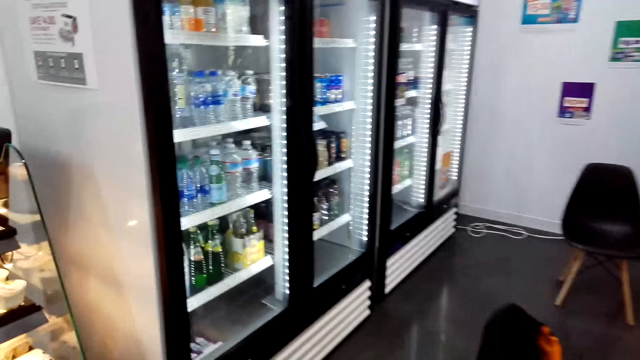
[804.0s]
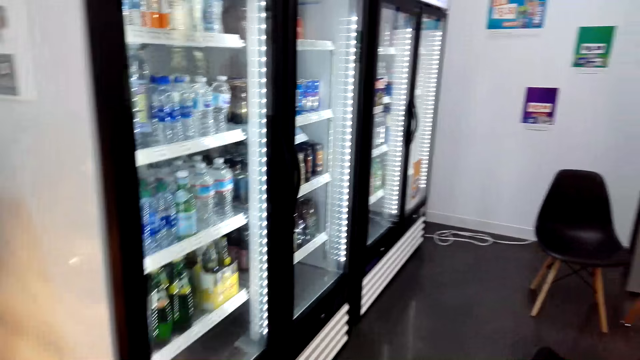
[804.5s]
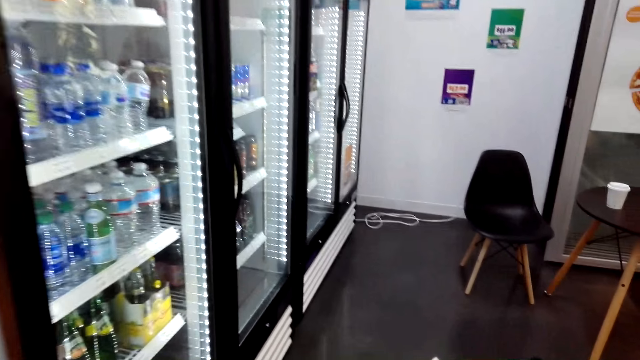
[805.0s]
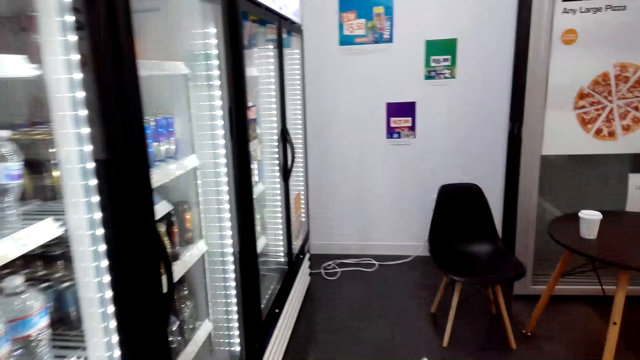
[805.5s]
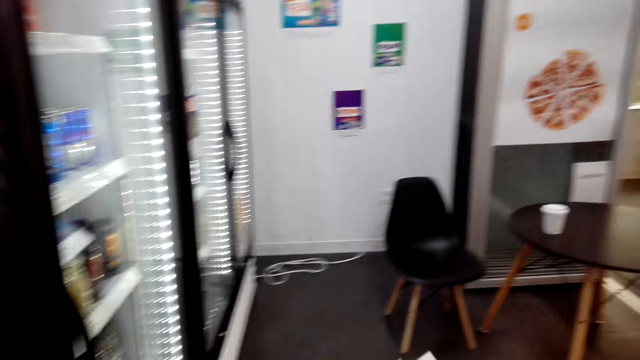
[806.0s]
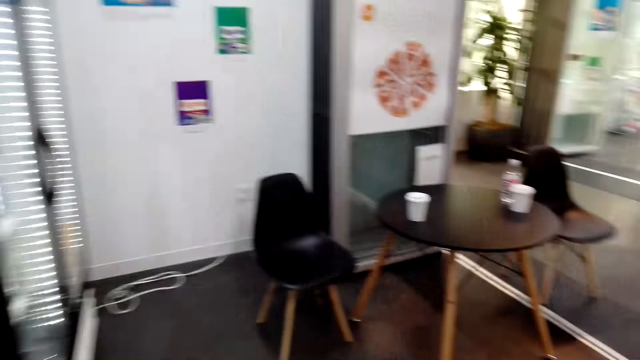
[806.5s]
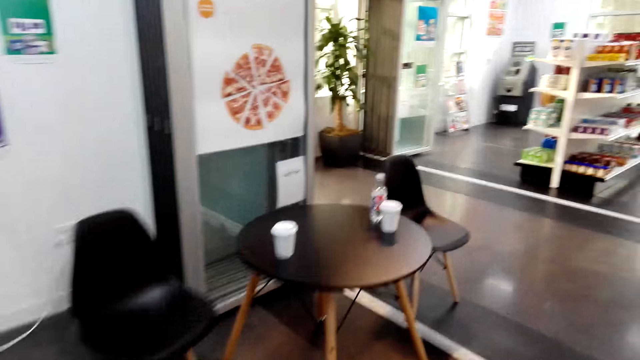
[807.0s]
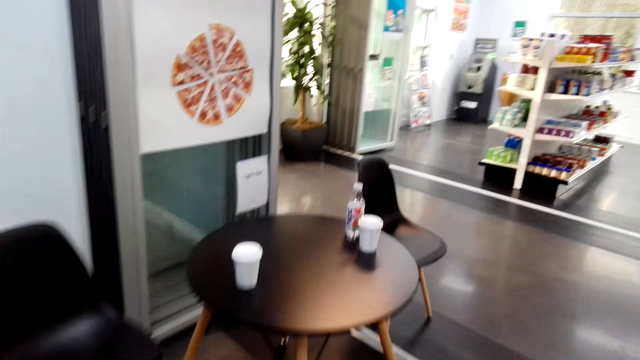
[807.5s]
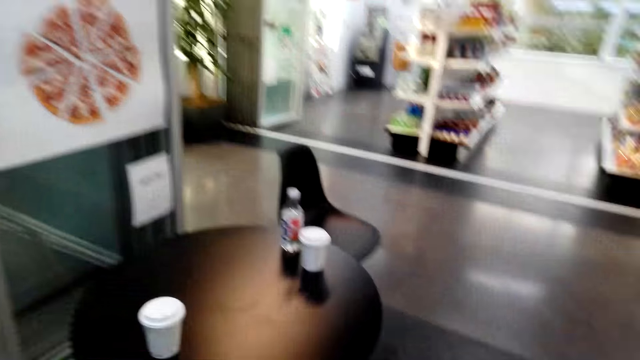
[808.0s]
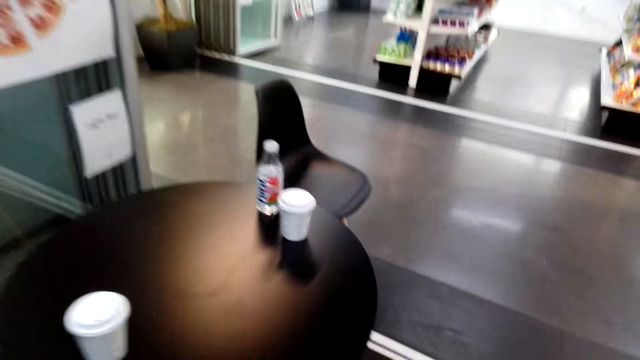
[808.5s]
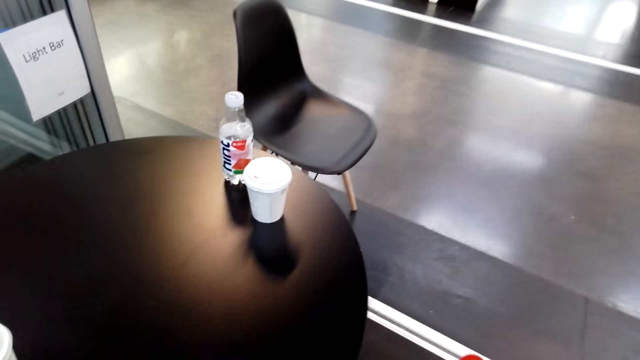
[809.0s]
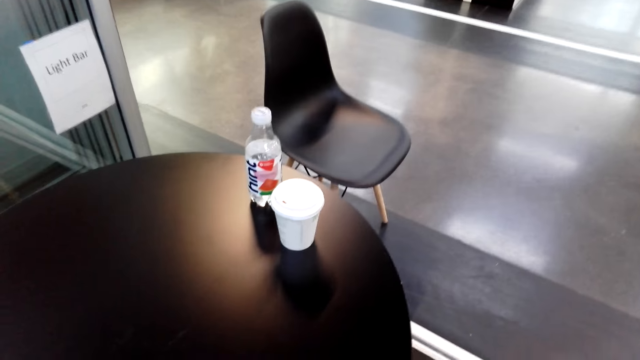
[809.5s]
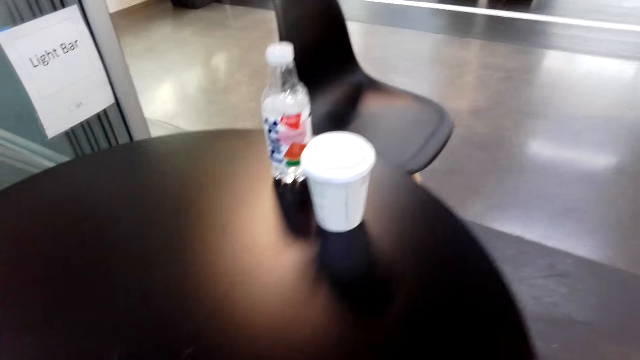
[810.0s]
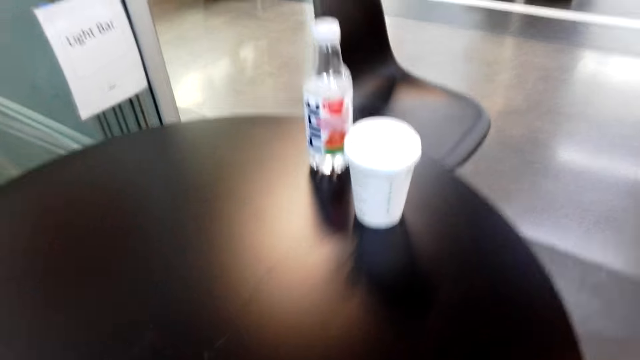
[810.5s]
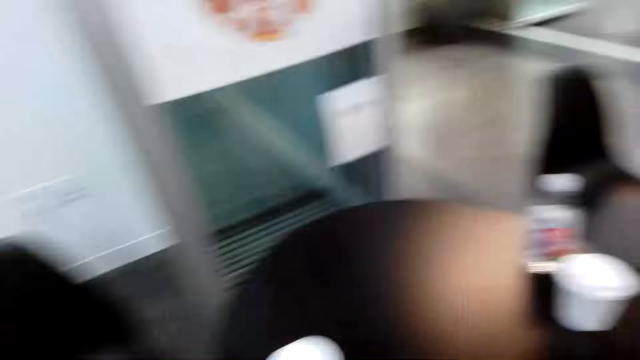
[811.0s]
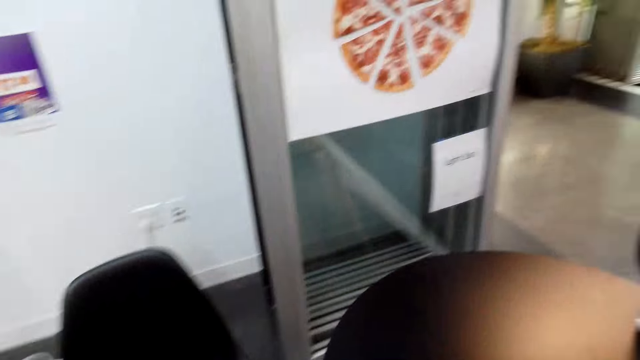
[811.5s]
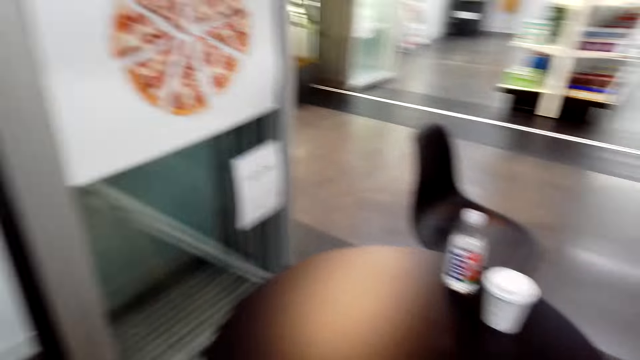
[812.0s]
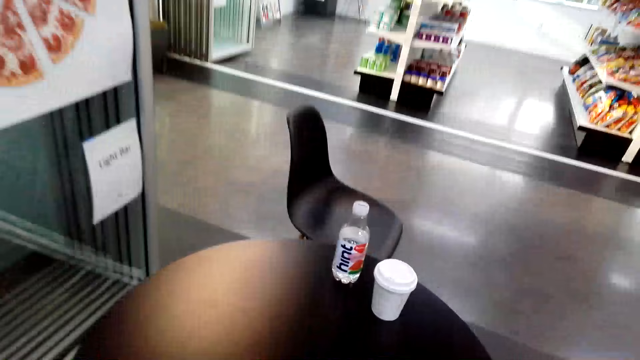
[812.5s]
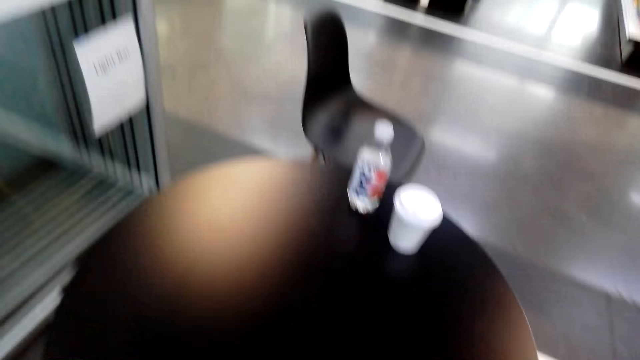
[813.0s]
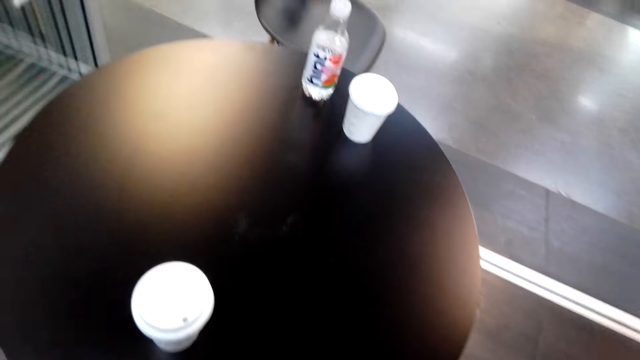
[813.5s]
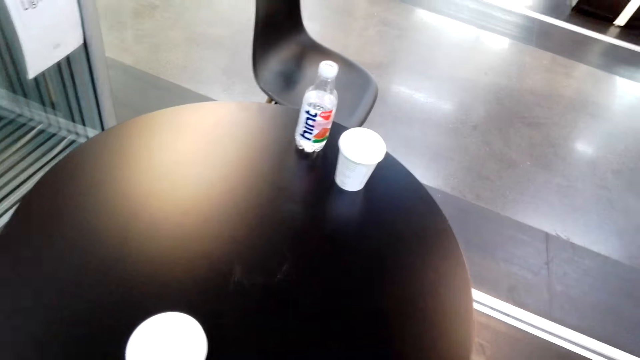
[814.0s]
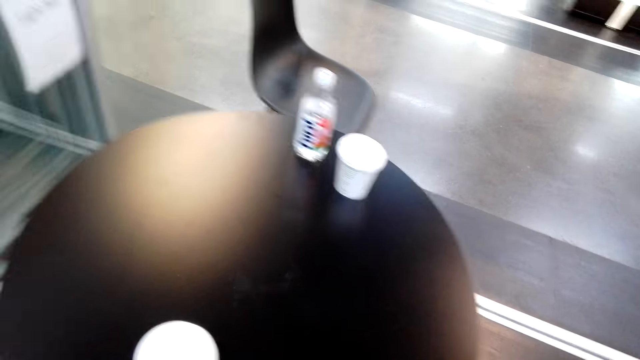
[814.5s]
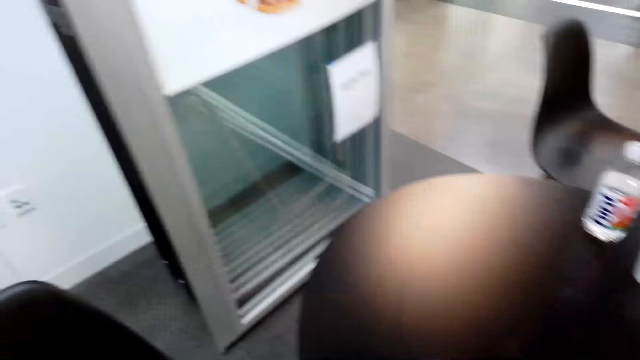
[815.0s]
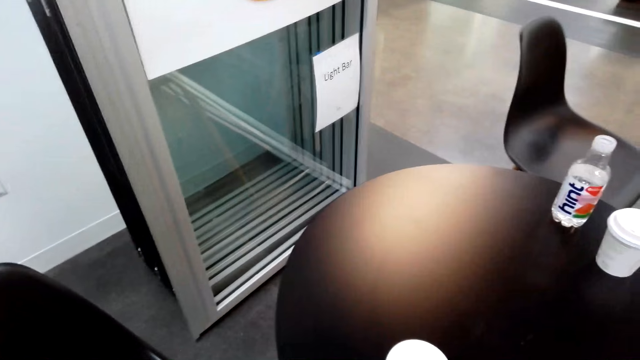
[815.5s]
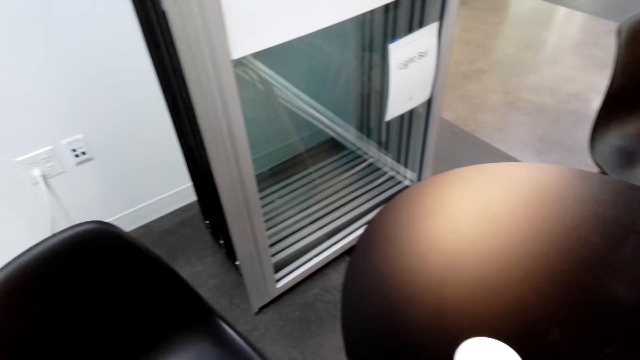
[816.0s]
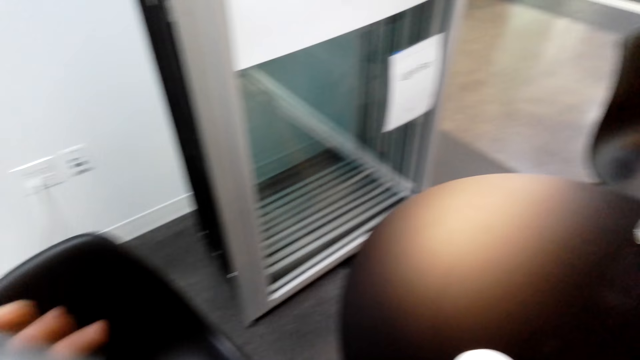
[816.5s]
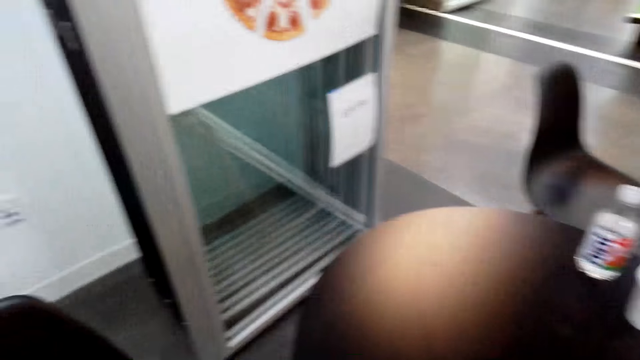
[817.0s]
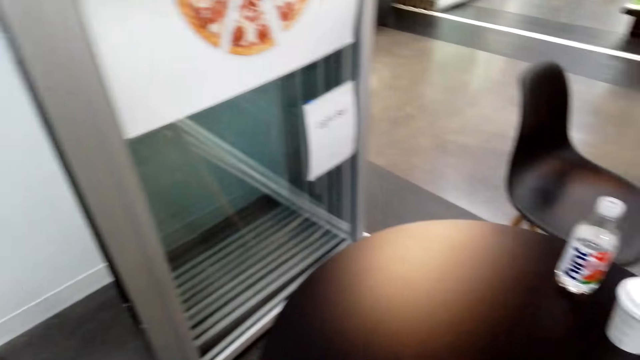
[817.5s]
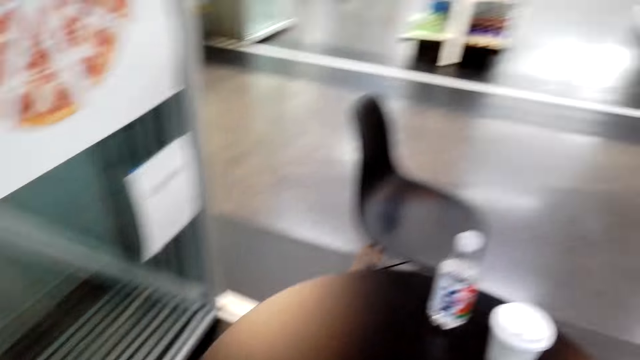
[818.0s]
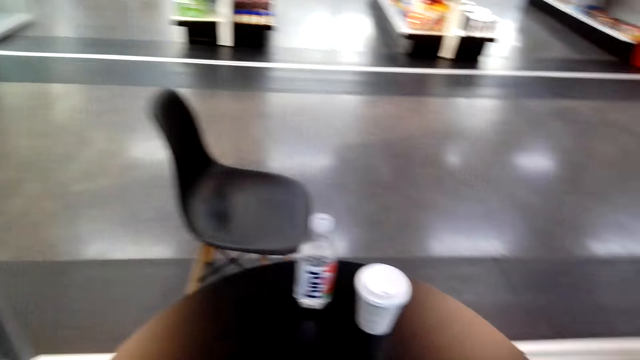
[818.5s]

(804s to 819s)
The camera wearer stands beside the table. He moves his hand.

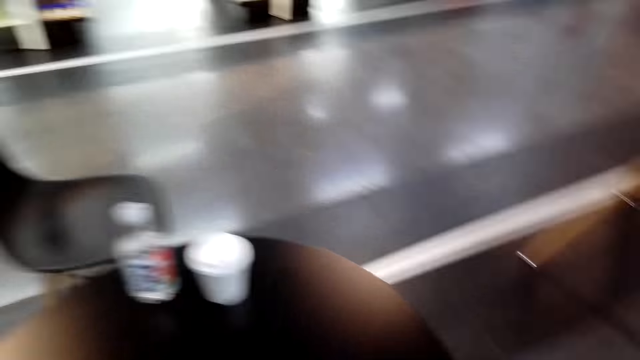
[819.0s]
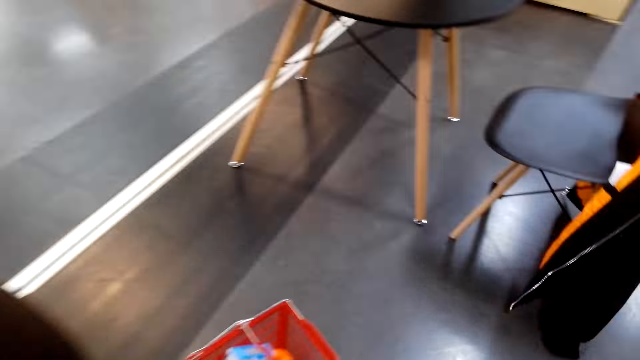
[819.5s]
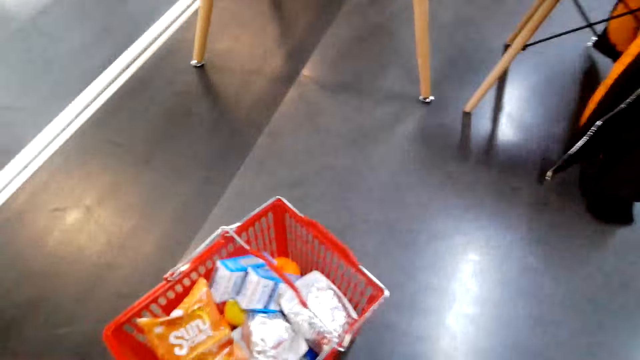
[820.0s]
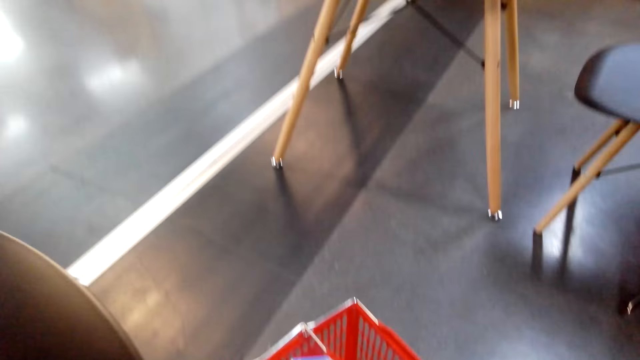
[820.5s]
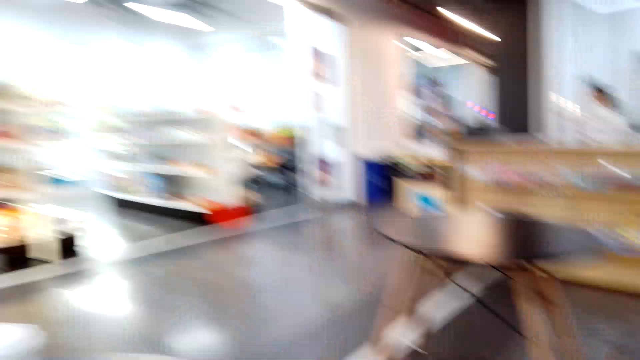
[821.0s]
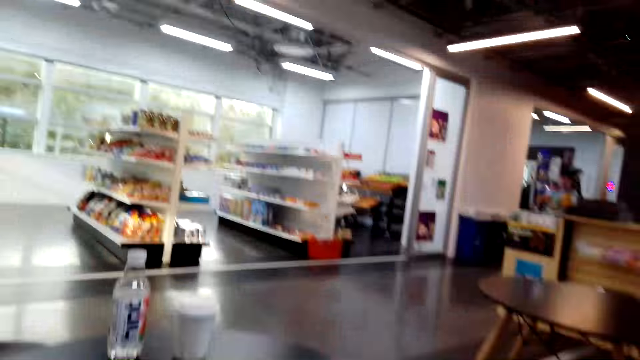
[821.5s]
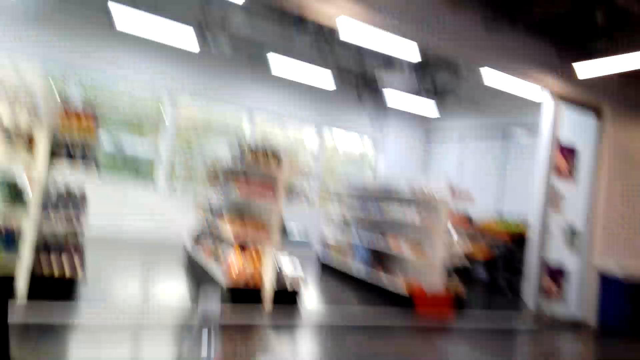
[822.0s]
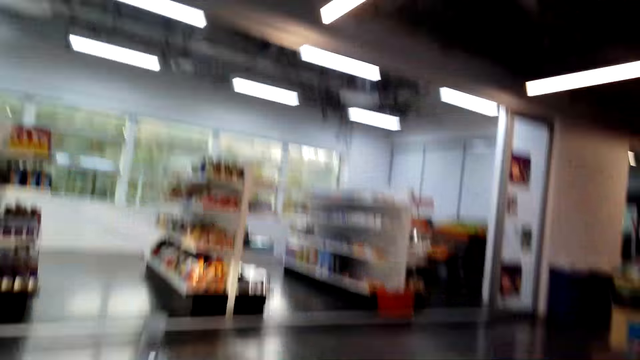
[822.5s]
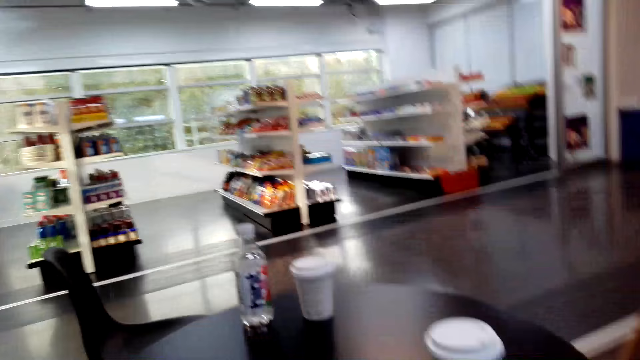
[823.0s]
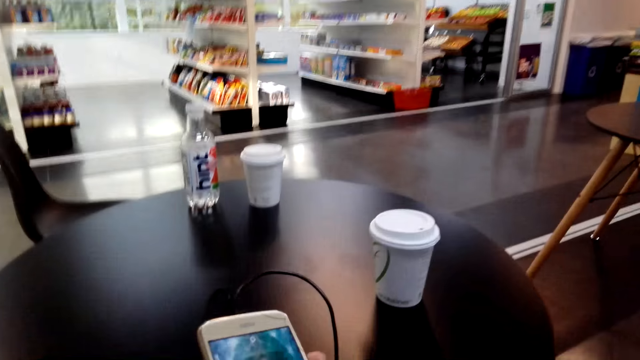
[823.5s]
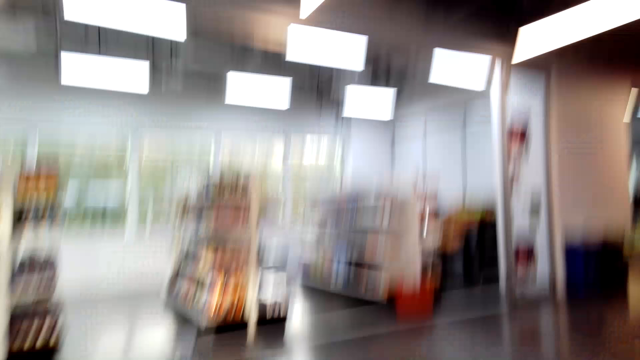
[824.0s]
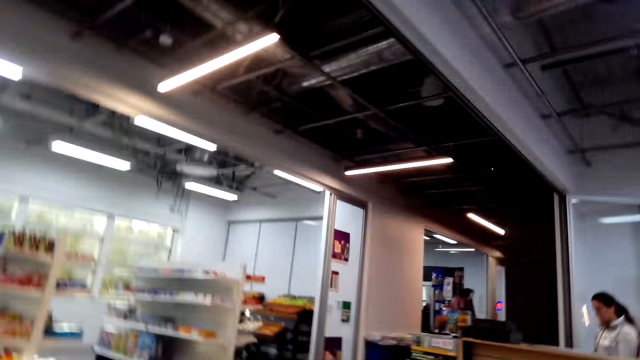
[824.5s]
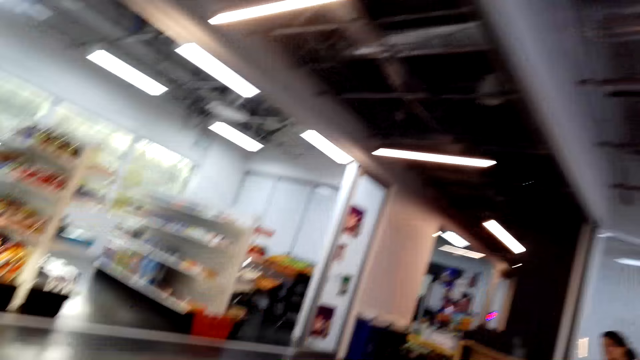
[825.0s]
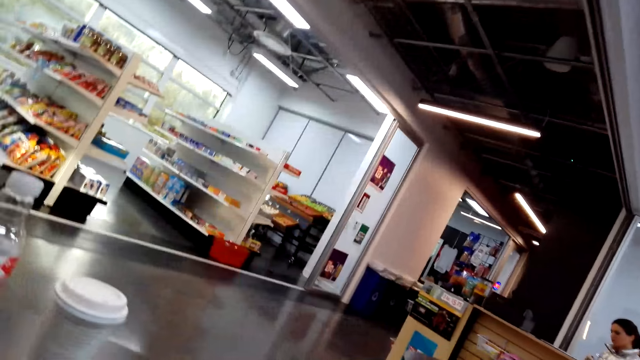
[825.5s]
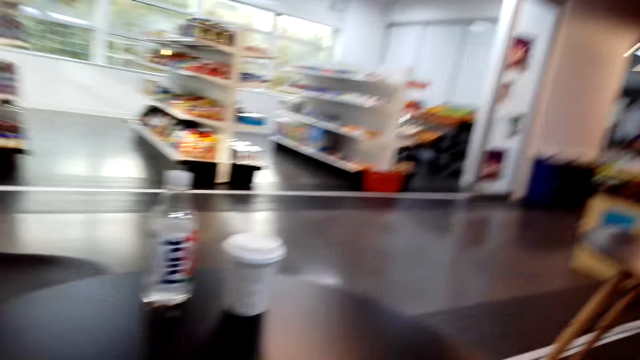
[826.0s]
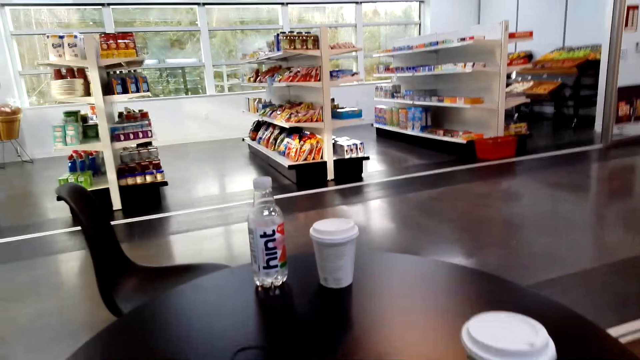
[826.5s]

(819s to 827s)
The camera wearer looks around. They hold the phone.
